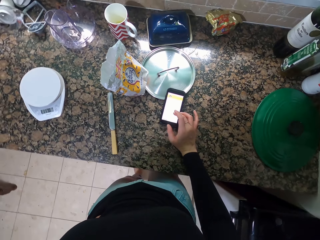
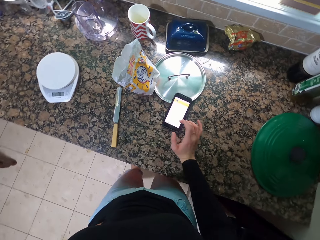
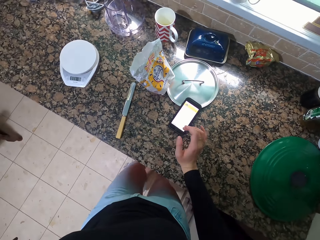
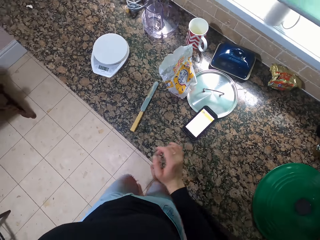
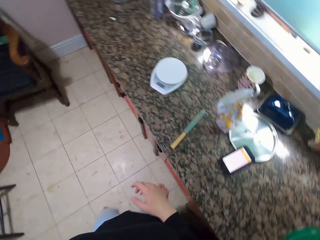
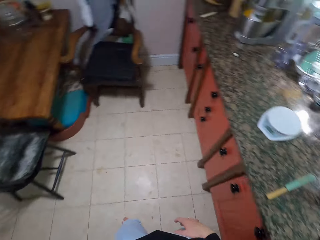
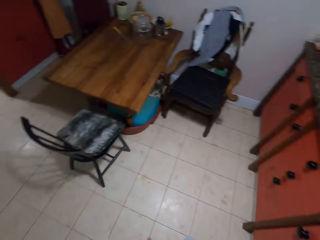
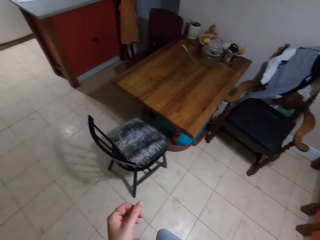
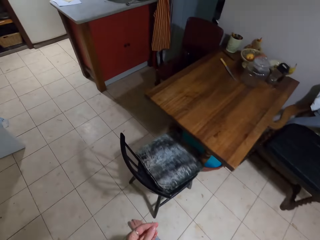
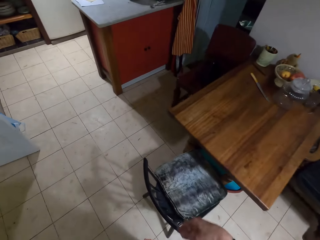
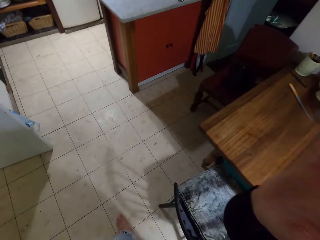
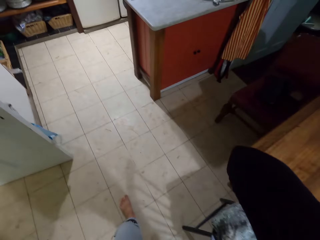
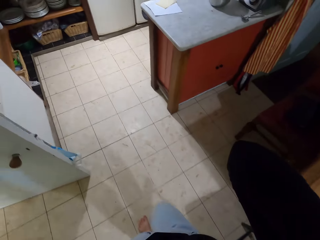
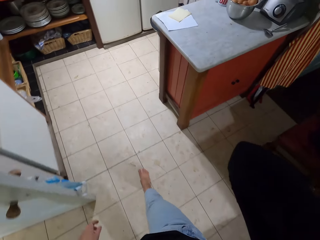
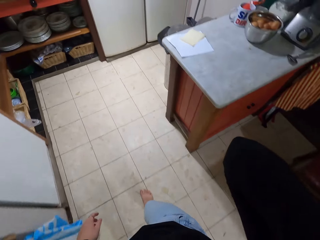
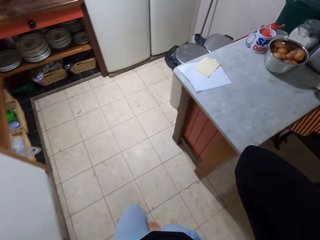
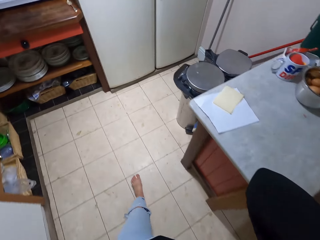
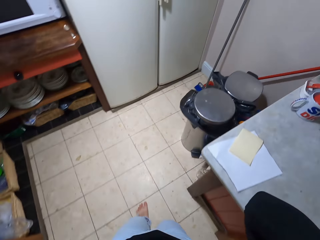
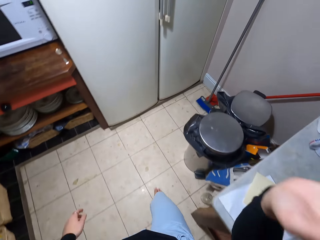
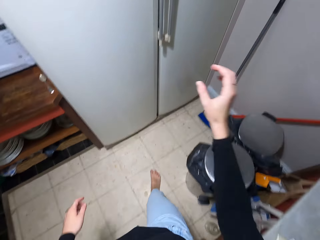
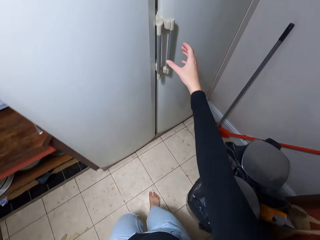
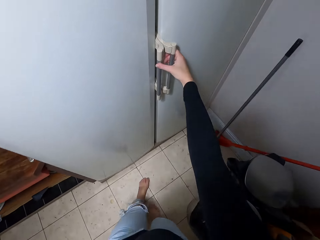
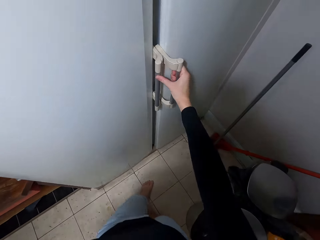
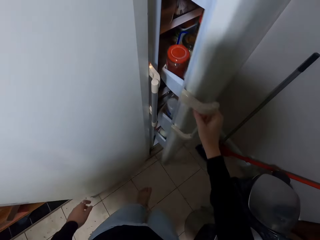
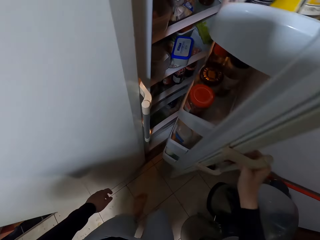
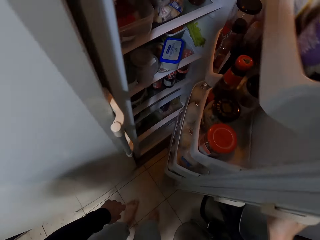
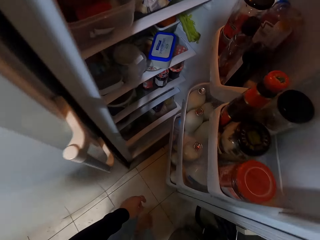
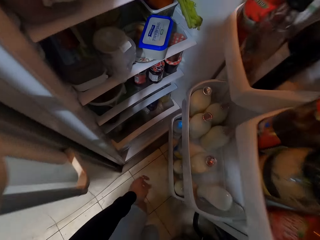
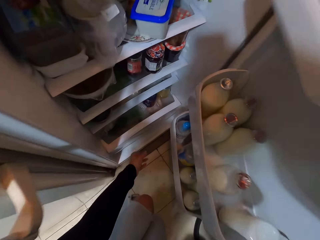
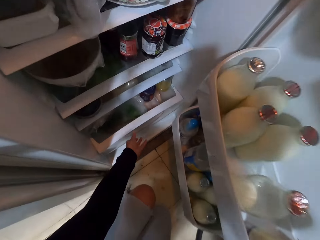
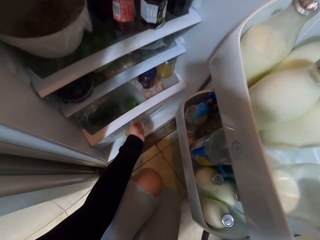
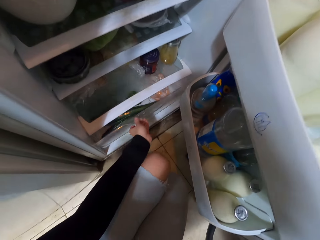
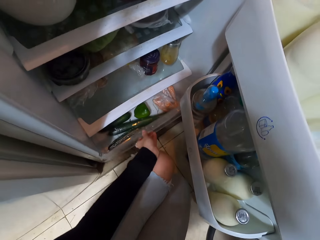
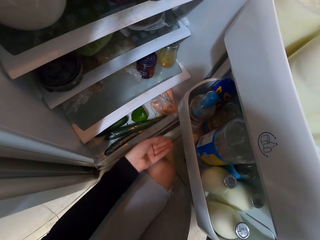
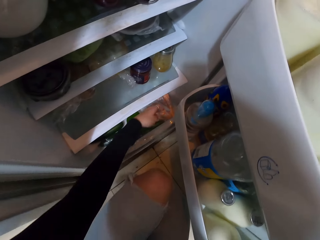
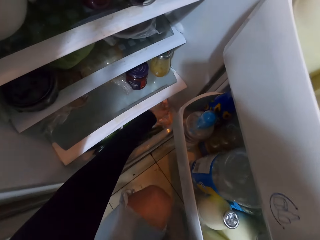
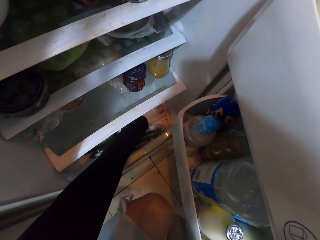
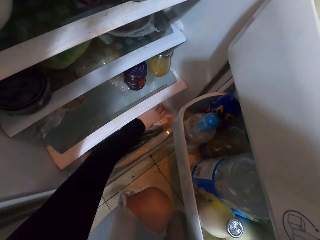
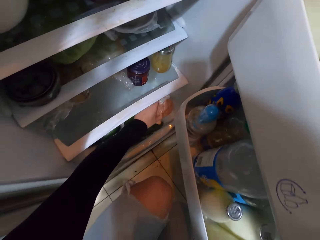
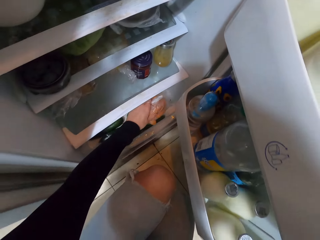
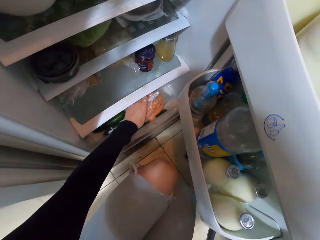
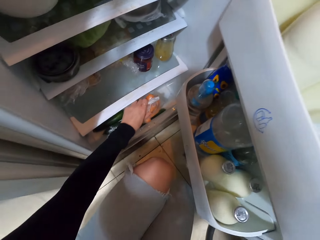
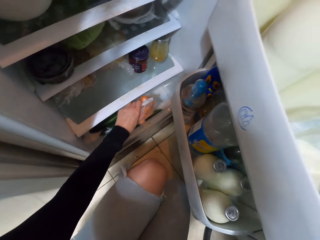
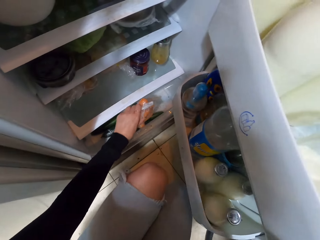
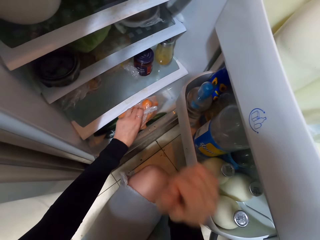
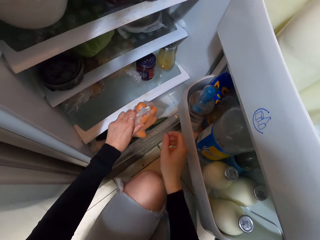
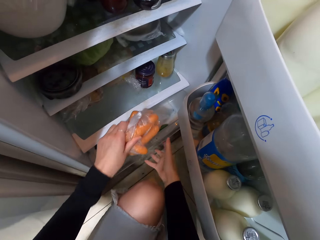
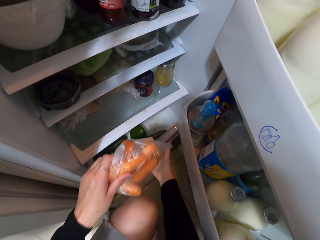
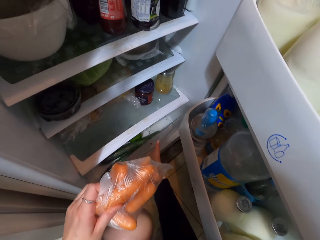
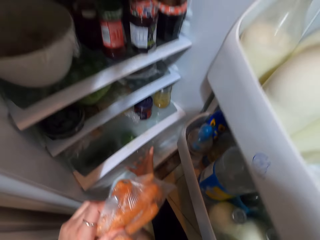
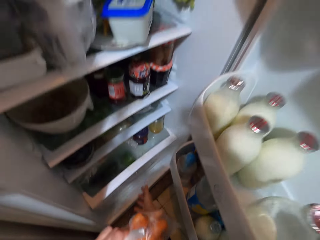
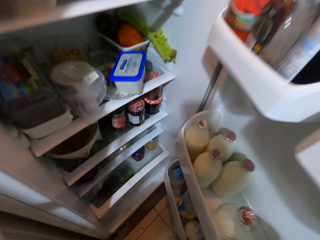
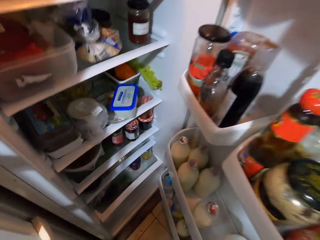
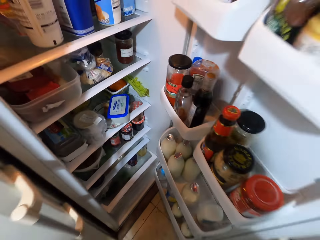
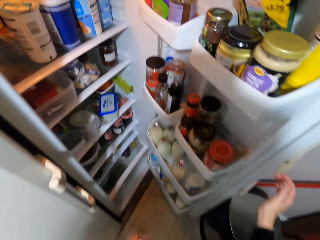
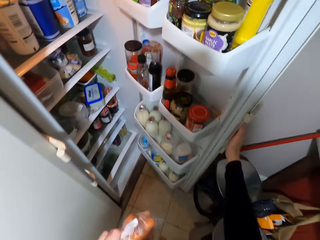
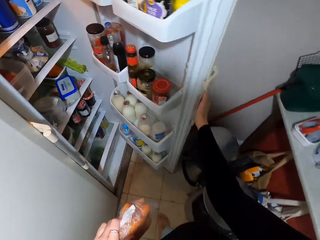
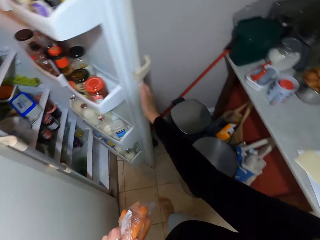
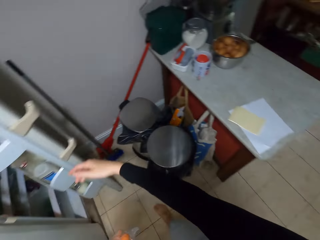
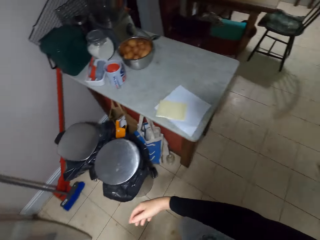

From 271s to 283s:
The camera wearer walks away from the countertop. He lifts his hand. He opens the fridge and takes some carrots. He pulls the shelf, picks up the plastic bag and pushes the drawer. He takes the carrots and closes the fridge.

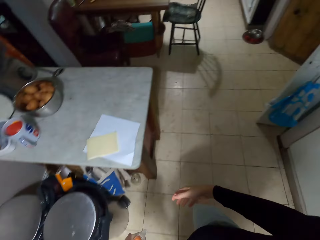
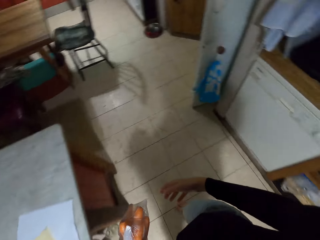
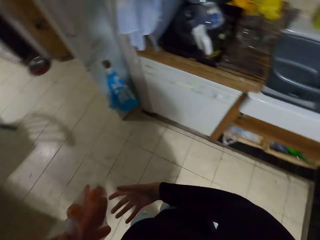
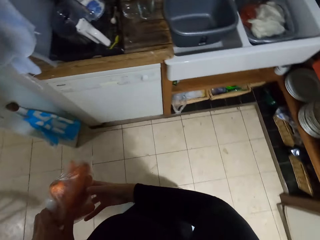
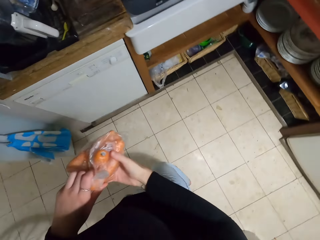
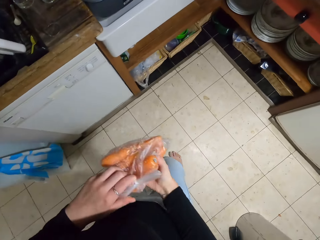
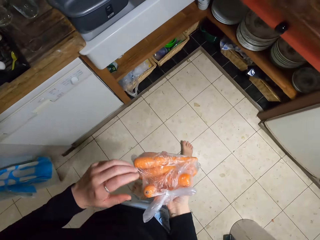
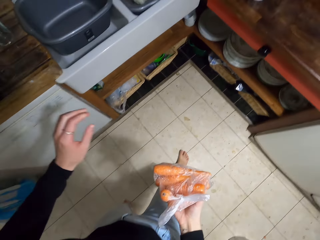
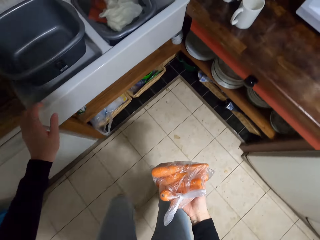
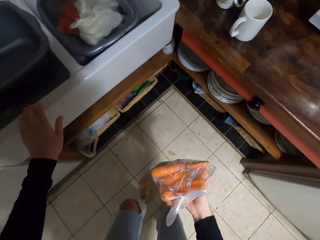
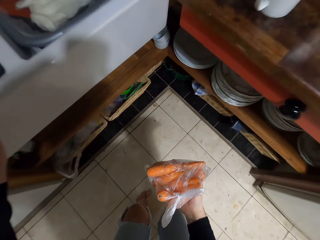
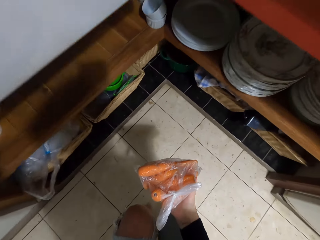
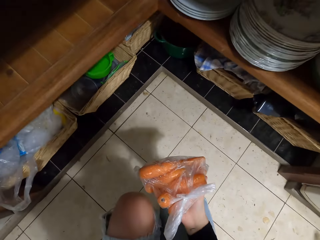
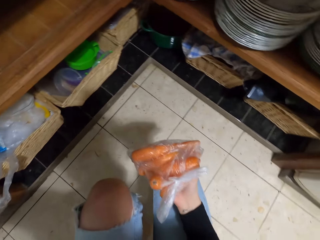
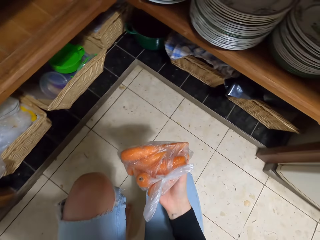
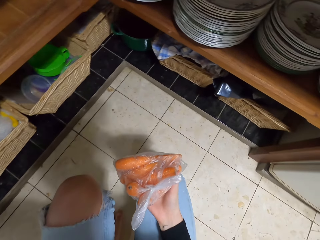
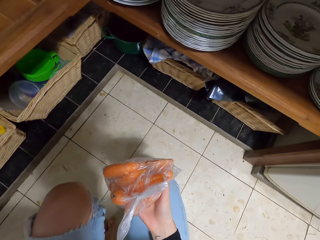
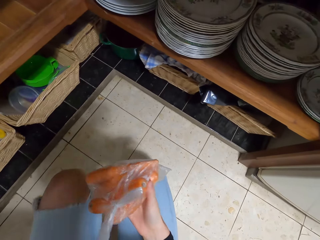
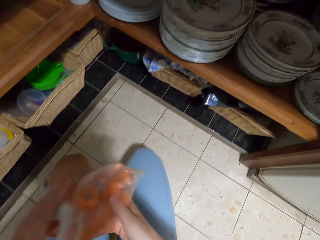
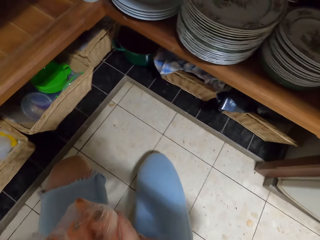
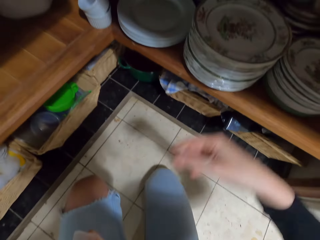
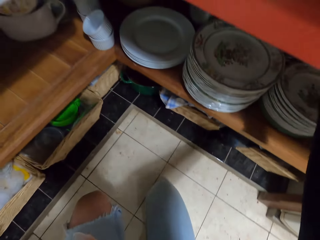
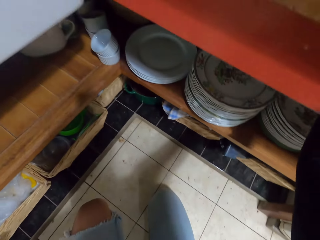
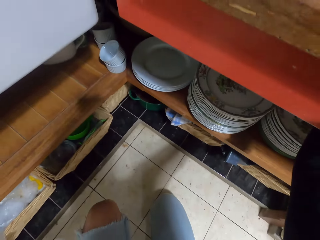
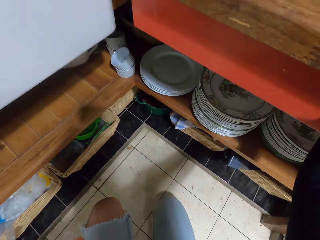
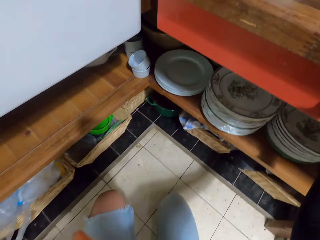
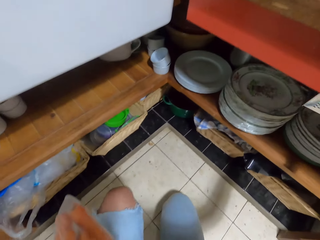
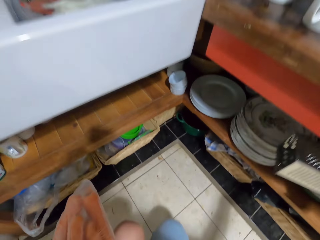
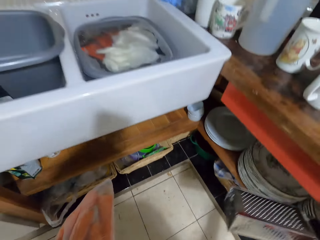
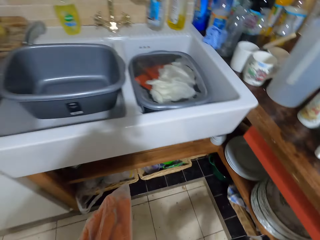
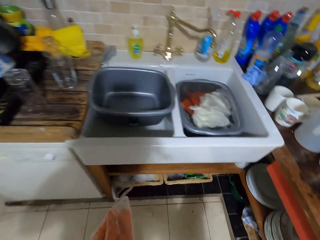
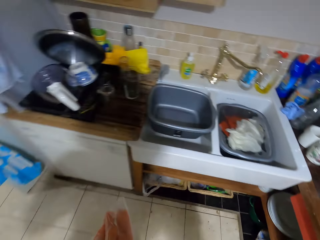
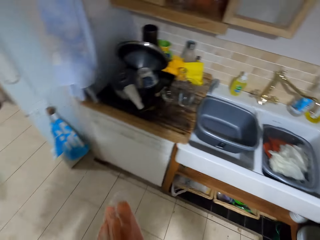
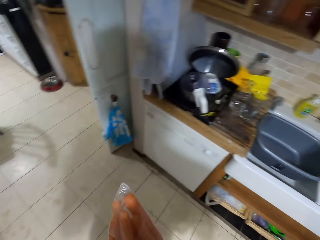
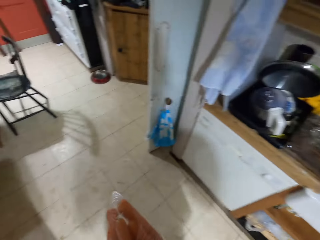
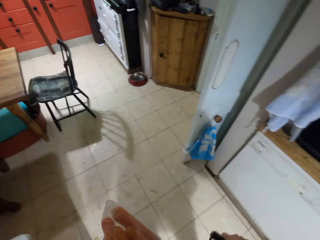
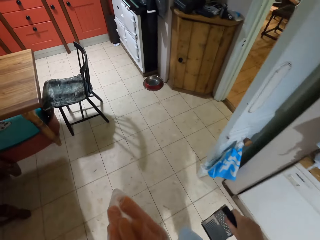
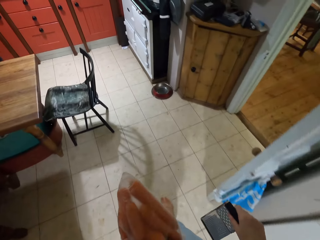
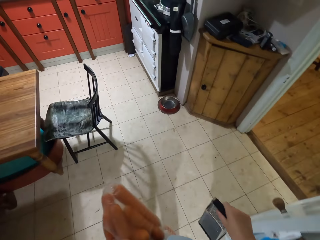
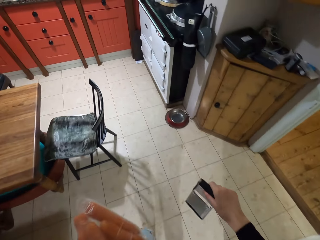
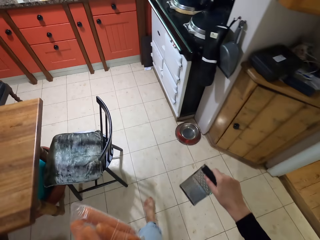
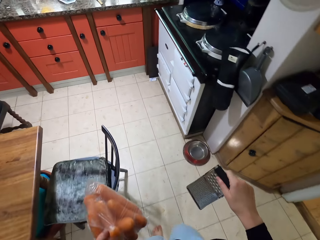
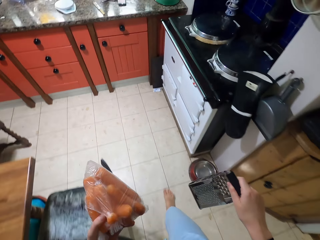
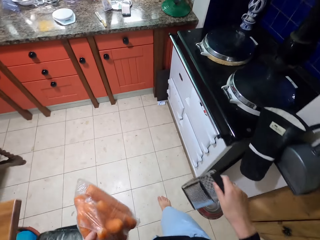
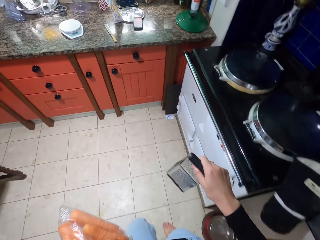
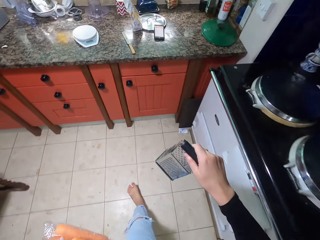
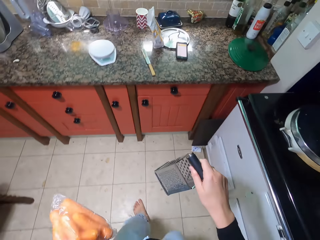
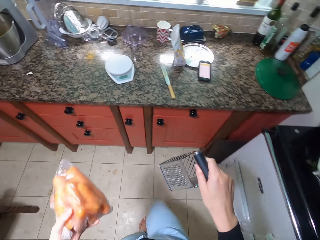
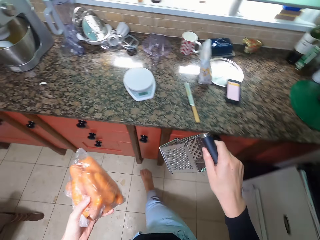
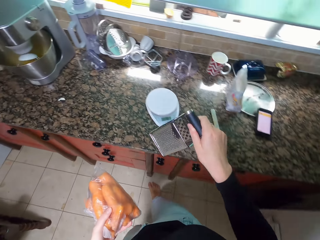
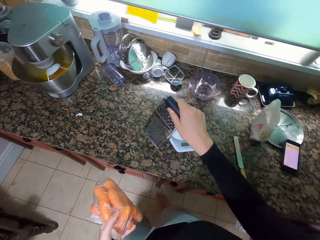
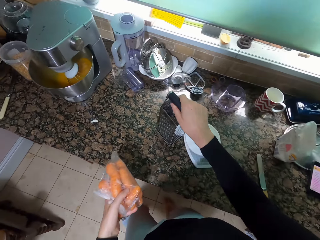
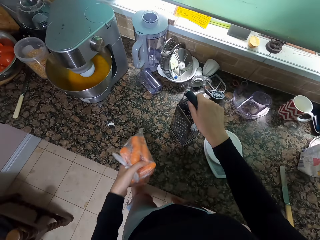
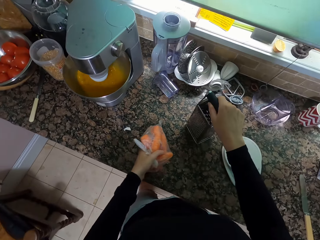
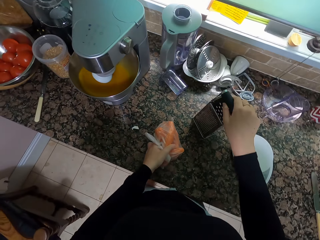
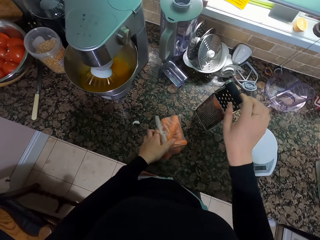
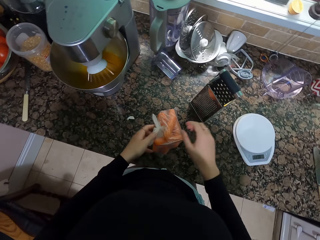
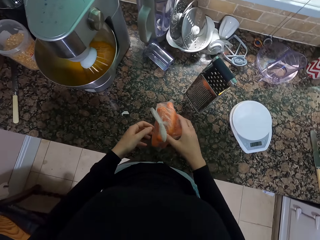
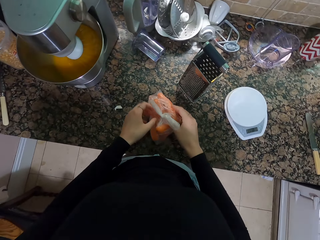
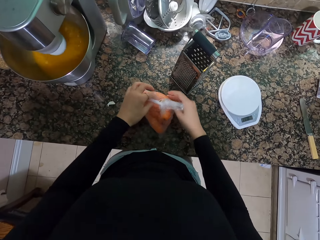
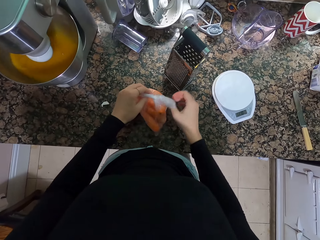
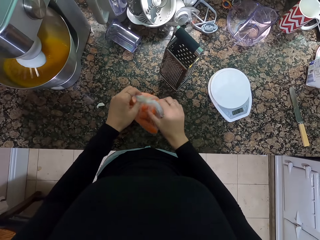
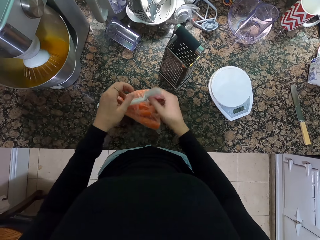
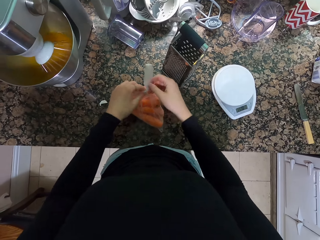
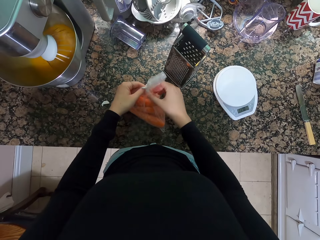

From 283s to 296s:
The camera wearer turns to the other side. They look under the sink. They hold the grater. They take the grater in the cabinet. They walk towards the countertop. They put down the grater. They put down the plastic bag.
